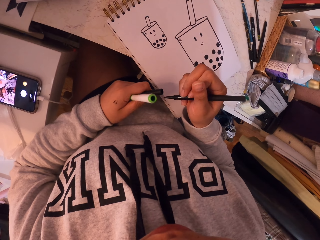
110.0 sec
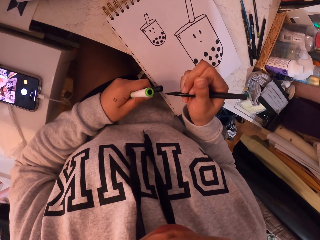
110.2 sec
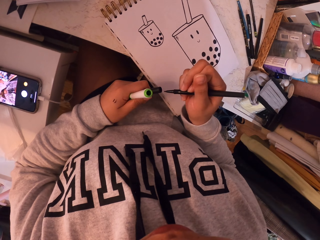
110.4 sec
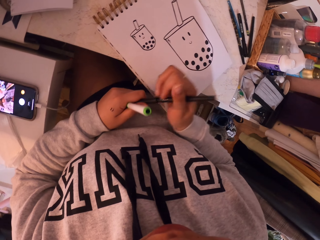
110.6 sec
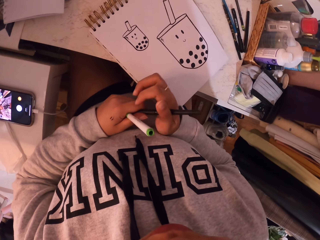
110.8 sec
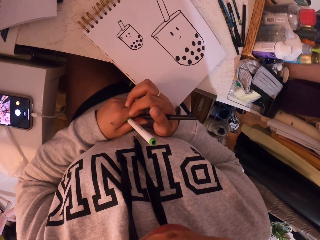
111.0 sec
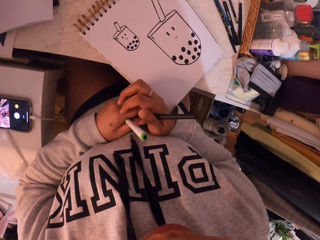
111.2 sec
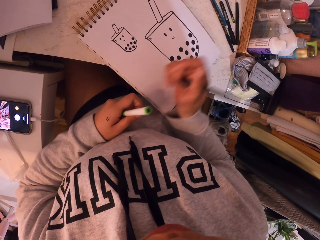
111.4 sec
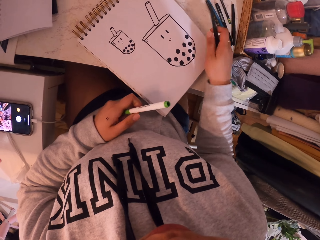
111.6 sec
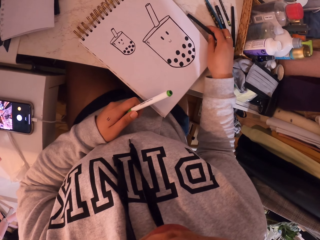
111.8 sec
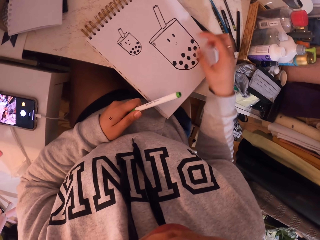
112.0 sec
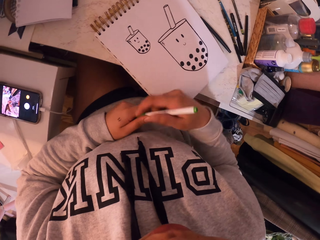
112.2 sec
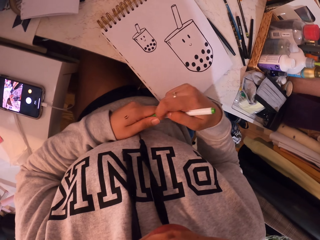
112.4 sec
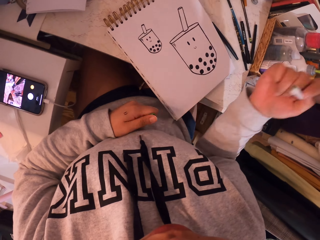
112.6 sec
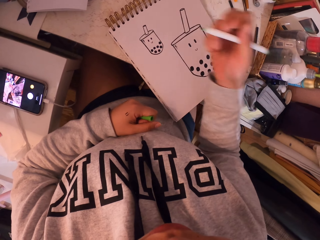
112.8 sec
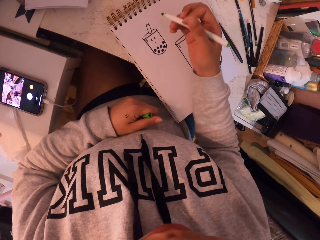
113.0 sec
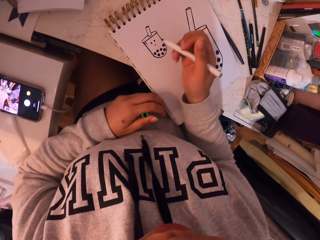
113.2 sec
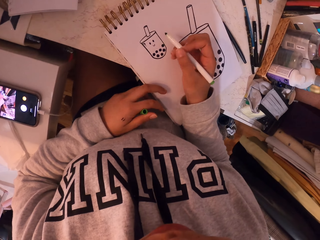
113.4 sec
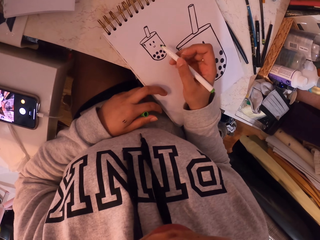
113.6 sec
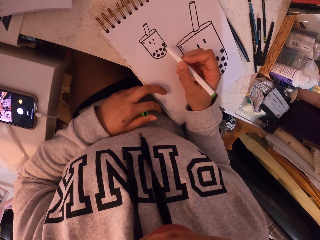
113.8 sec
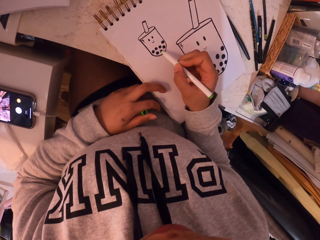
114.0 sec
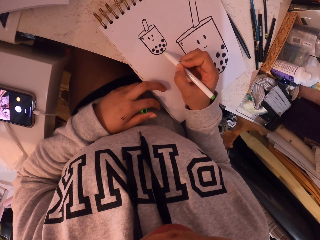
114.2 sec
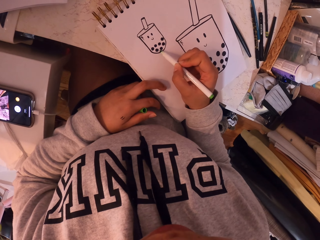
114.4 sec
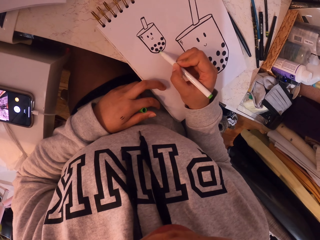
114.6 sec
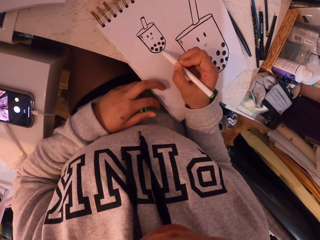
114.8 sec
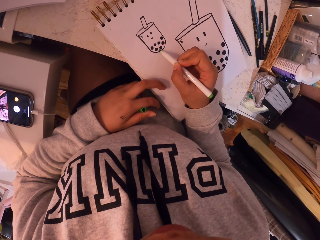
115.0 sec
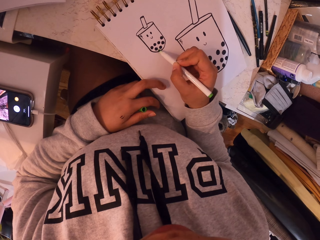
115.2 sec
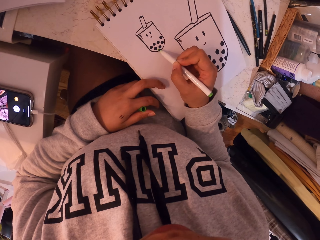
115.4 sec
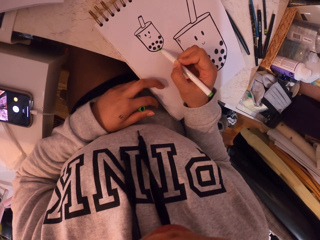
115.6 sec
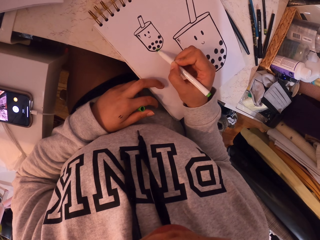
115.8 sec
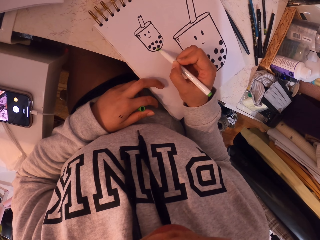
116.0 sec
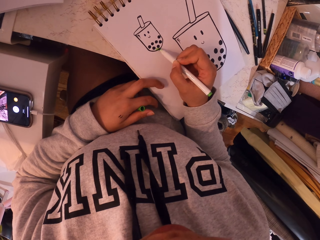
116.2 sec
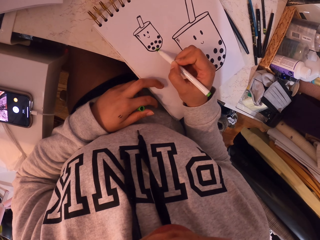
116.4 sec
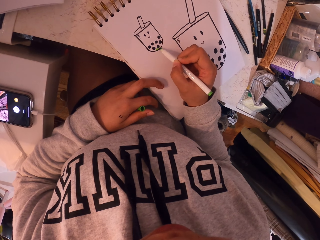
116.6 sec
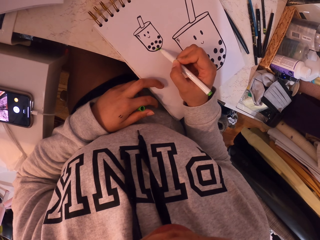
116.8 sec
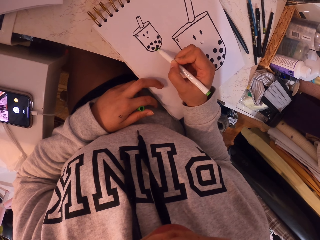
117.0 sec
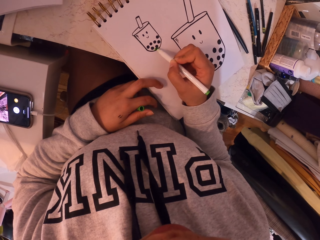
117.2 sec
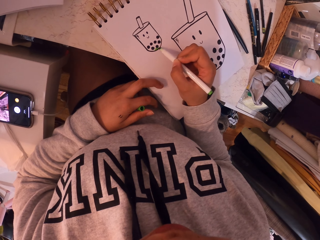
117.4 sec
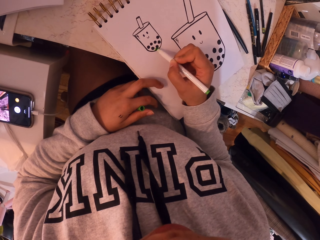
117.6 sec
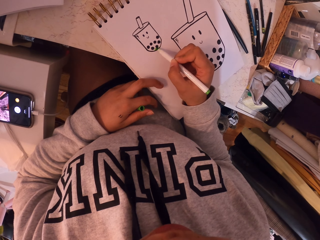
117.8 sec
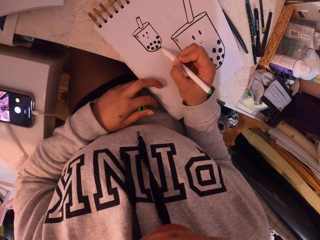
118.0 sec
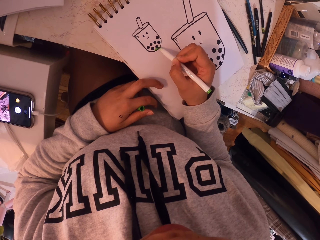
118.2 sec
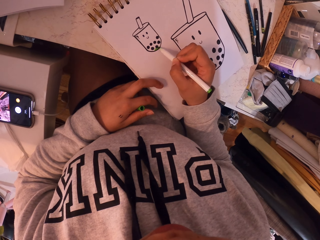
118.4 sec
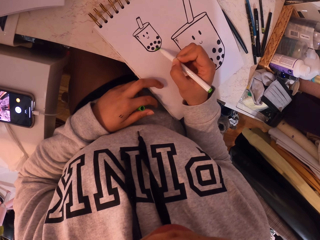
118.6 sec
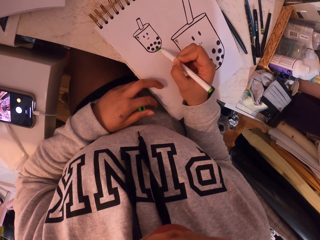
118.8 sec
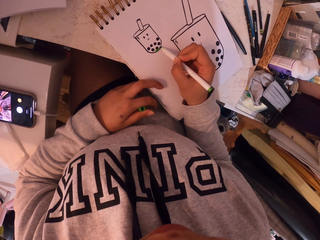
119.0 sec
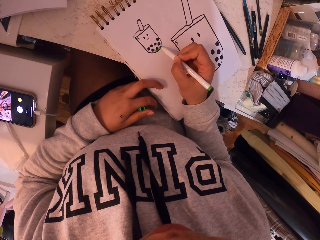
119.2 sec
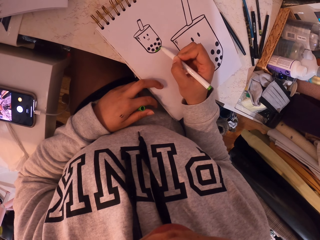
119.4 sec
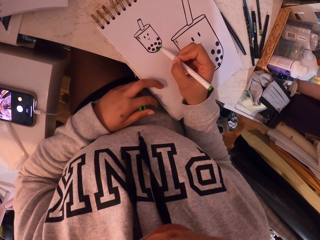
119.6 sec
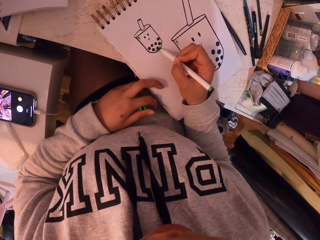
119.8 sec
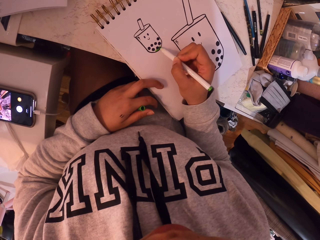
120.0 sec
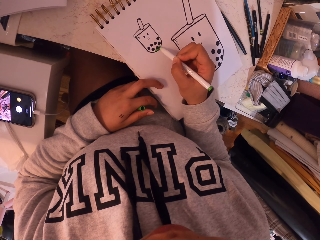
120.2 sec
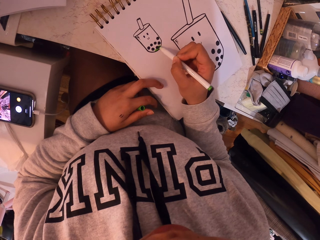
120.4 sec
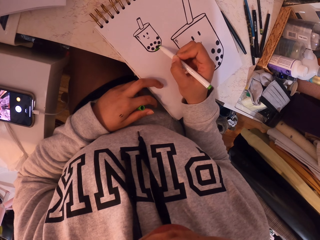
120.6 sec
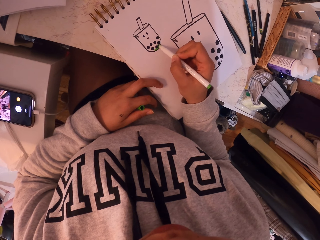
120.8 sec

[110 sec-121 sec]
The camera wearer closes the color. They put the pen on the table. They open the green pen. They shade the booklet with the green pen.

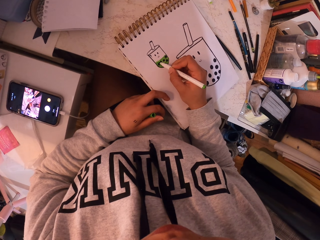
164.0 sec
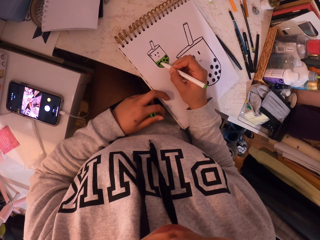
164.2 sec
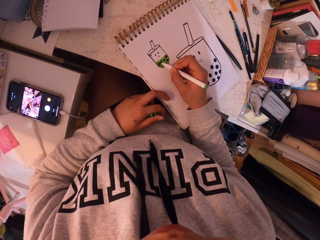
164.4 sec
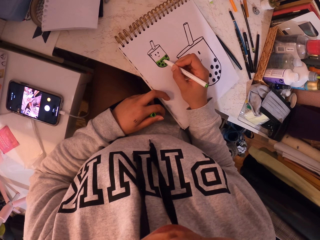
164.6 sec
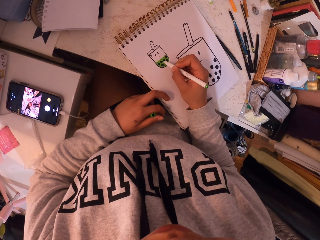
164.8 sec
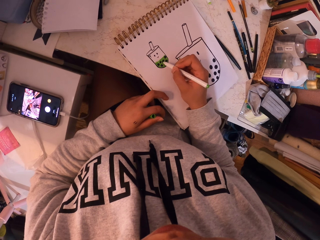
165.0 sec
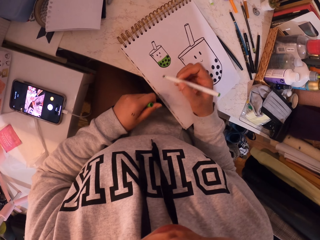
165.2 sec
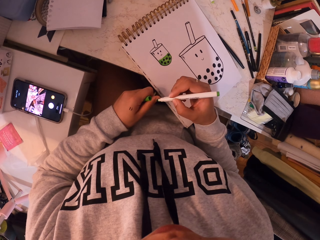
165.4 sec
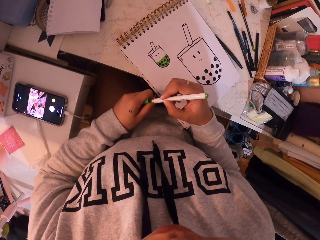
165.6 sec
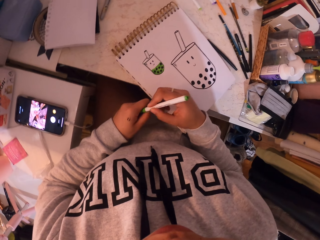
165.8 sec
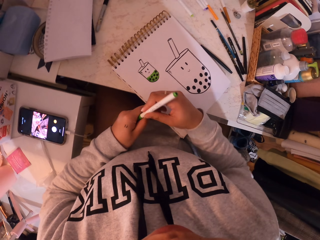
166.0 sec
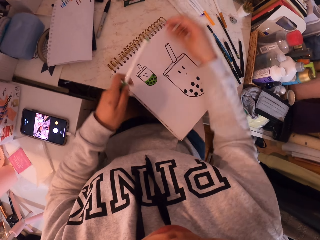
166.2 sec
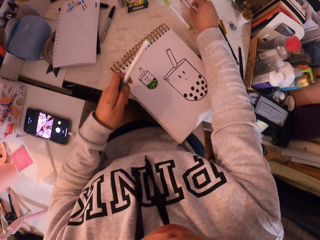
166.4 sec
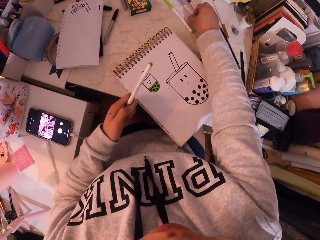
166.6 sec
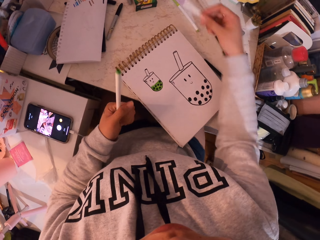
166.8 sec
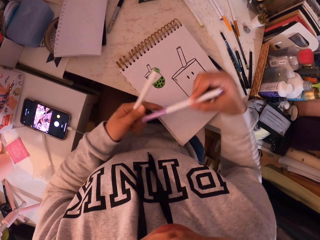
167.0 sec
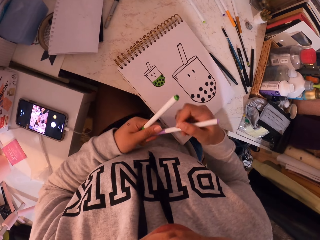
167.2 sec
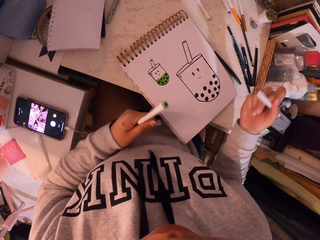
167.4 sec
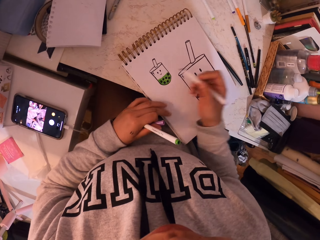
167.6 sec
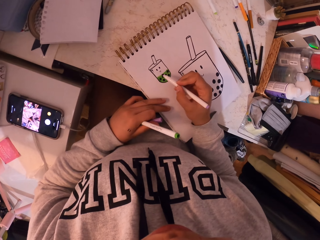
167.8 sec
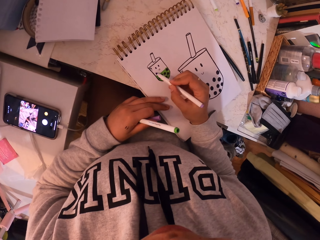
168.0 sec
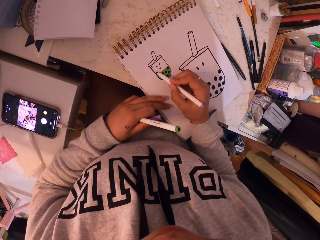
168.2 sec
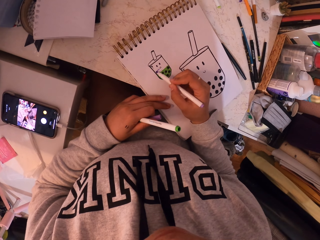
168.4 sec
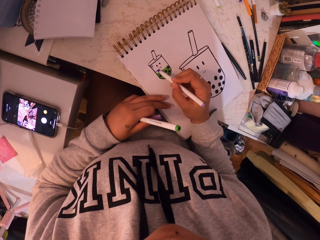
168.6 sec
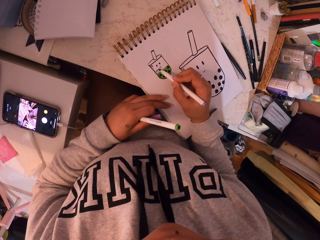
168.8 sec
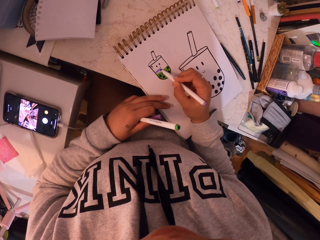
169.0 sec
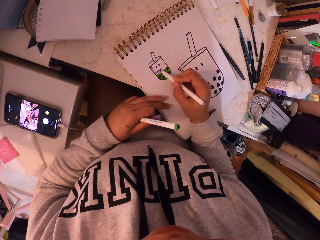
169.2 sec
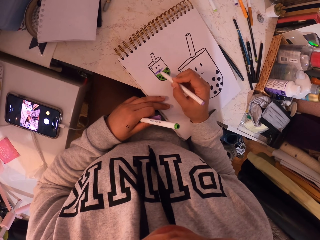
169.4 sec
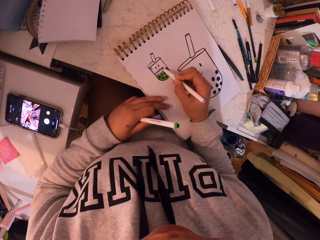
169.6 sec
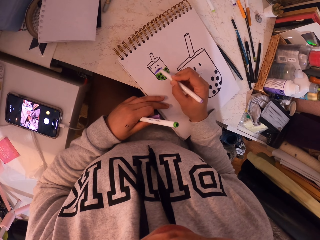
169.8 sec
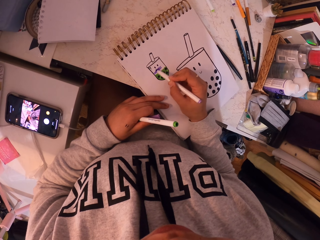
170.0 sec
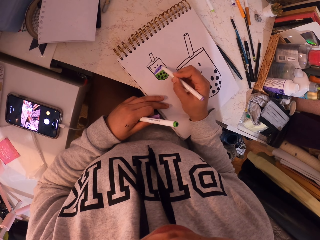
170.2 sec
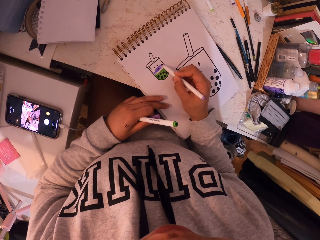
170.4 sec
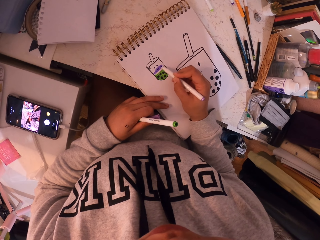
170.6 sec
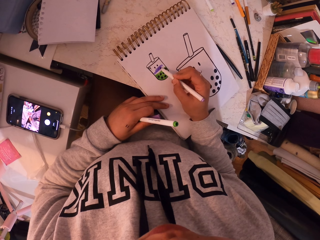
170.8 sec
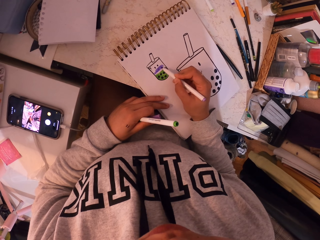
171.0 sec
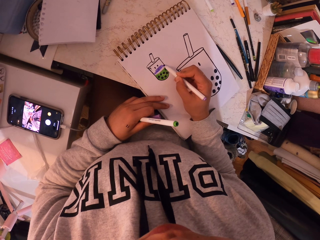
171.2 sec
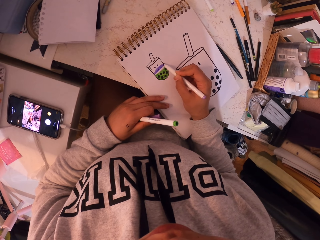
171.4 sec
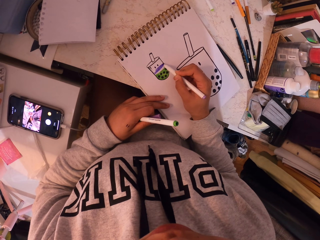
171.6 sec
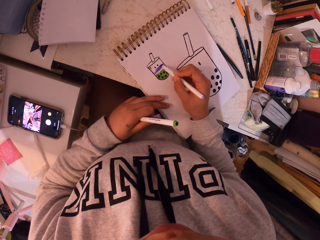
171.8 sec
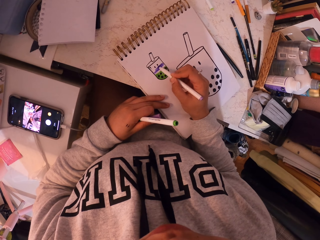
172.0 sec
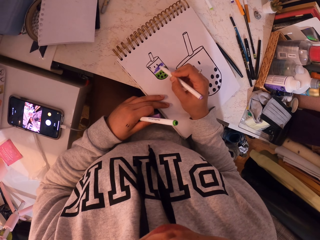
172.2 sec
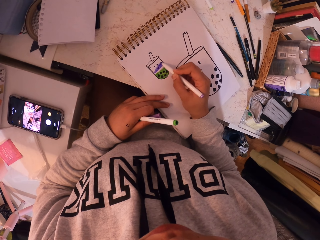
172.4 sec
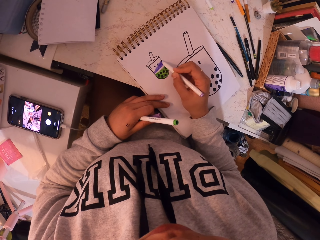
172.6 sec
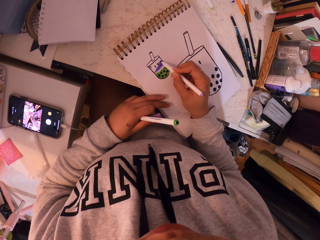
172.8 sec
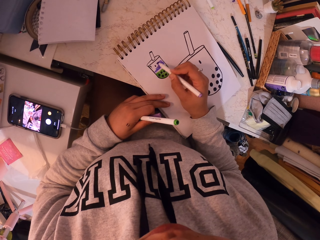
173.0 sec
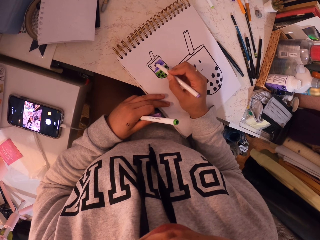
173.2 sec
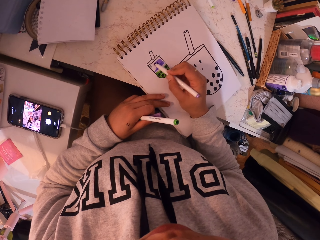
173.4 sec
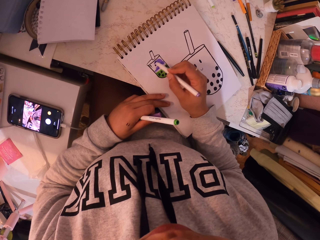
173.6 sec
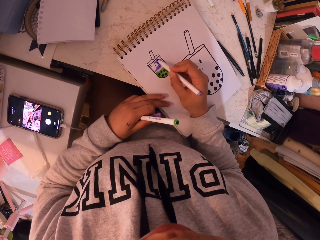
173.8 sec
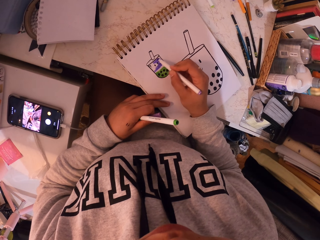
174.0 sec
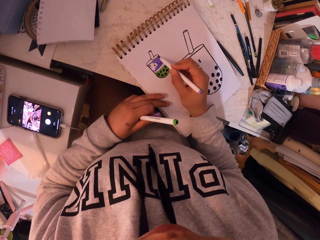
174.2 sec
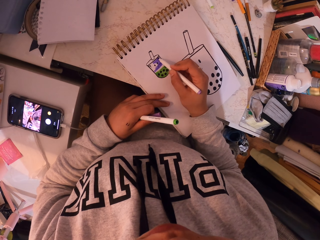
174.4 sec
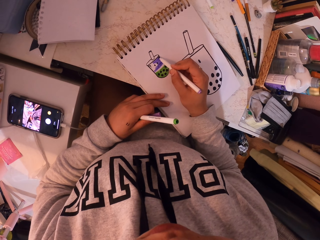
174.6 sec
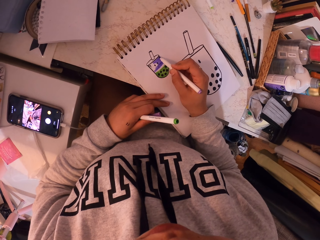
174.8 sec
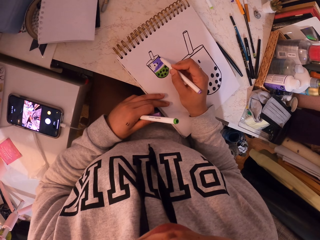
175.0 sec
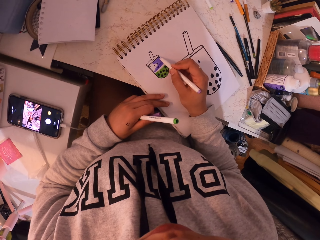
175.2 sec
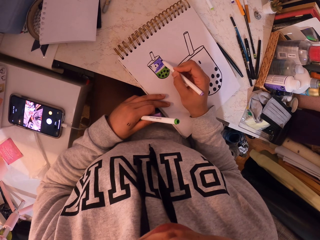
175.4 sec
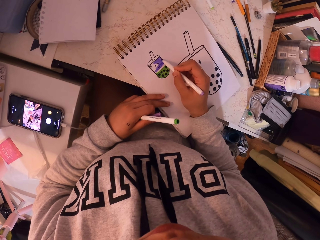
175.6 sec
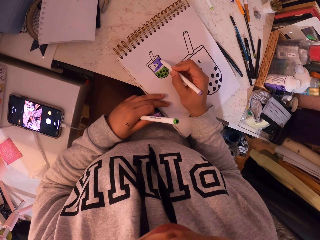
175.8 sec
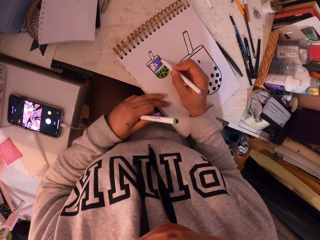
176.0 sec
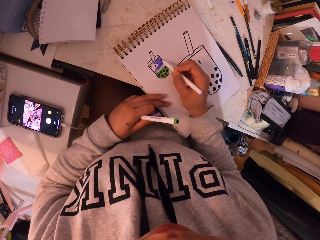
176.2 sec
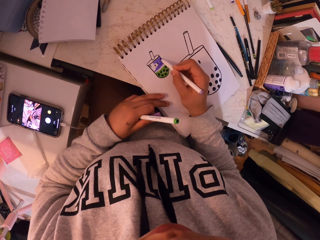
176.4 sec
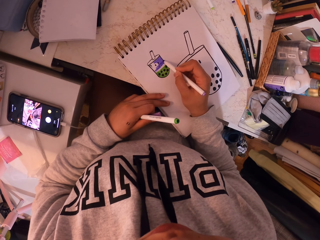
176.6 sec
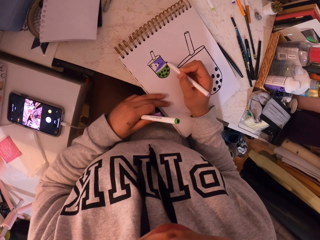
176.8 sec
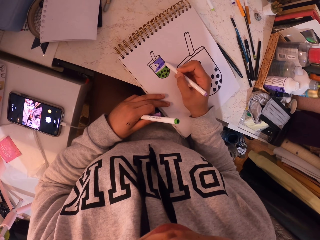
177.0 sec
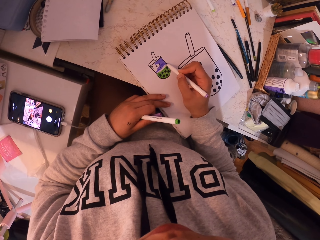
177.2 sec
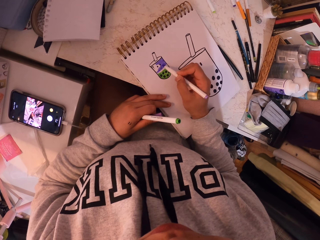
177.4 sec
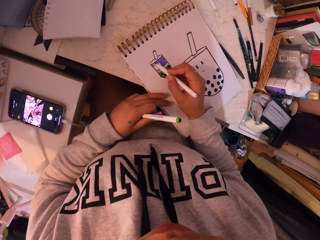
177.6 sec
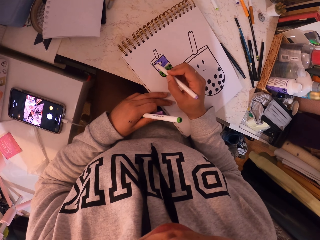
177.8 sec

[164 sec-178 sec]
The camera wearer closes the green pen. They pick up a purple pen from the table. They open the purple pen. They shade on the booklet using the purple pen.
